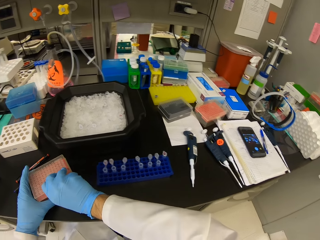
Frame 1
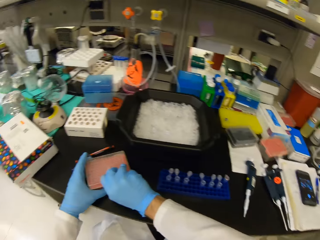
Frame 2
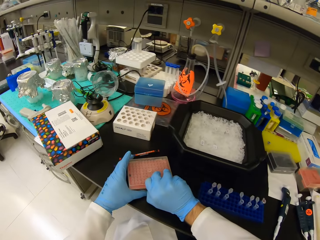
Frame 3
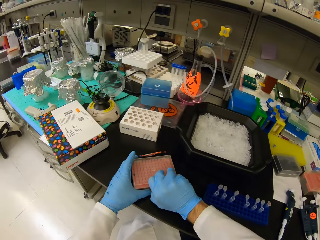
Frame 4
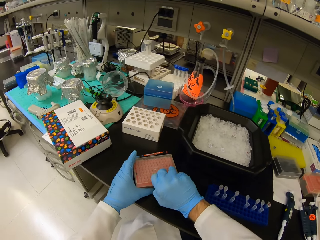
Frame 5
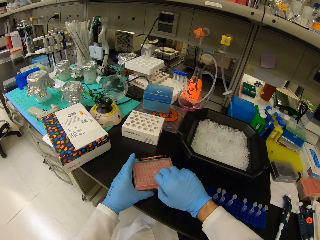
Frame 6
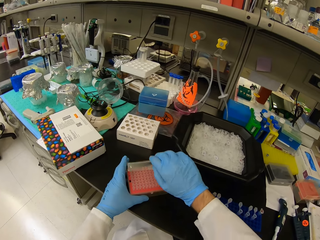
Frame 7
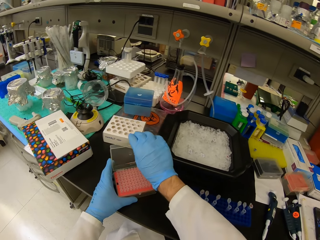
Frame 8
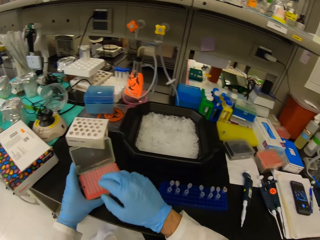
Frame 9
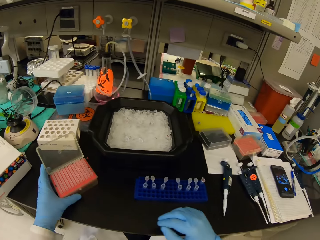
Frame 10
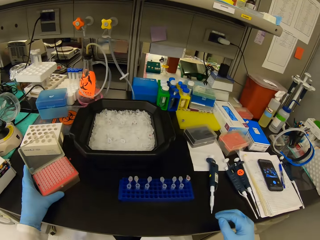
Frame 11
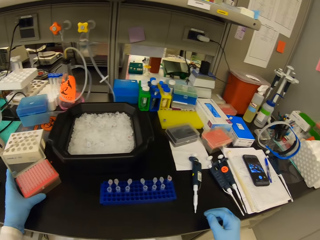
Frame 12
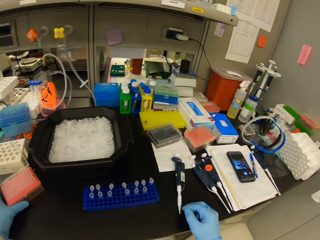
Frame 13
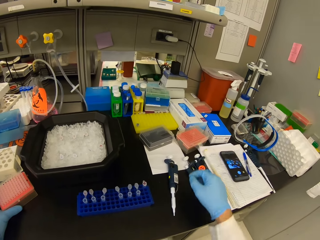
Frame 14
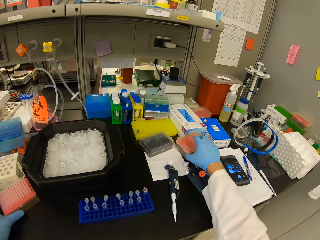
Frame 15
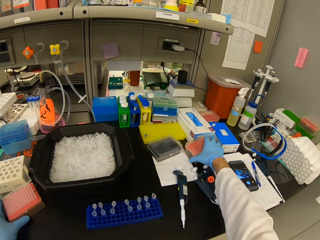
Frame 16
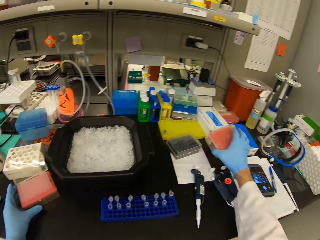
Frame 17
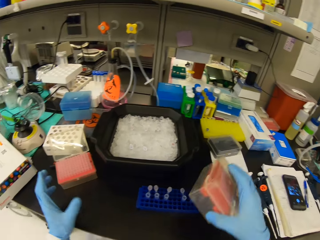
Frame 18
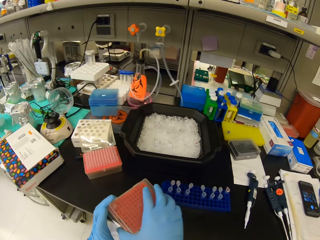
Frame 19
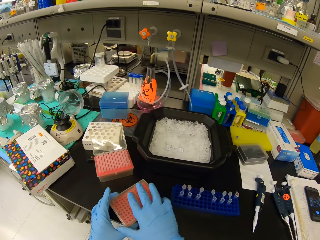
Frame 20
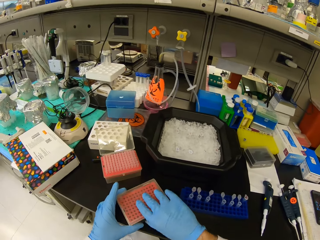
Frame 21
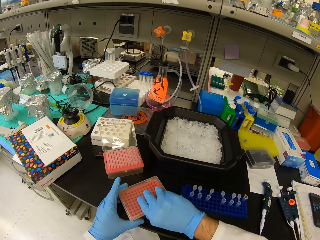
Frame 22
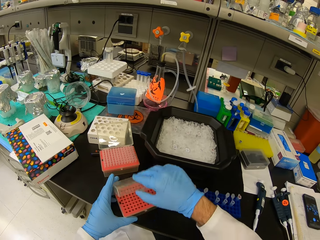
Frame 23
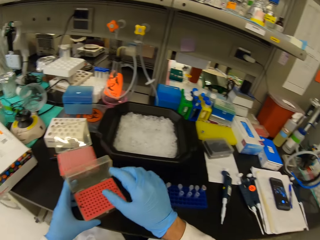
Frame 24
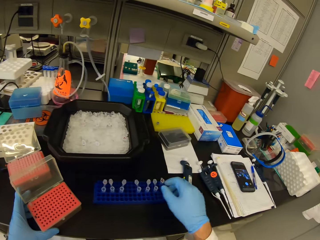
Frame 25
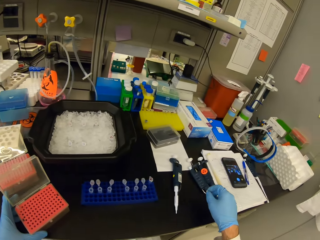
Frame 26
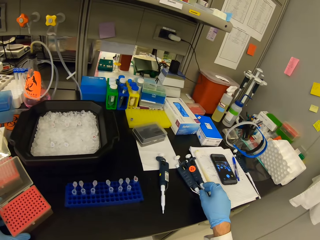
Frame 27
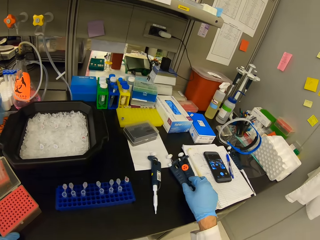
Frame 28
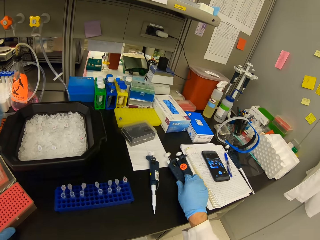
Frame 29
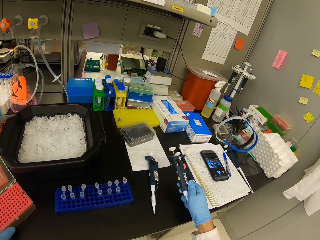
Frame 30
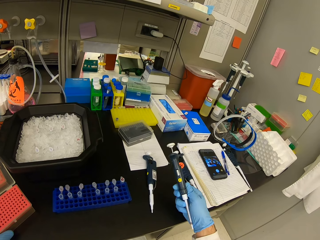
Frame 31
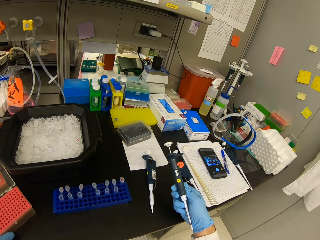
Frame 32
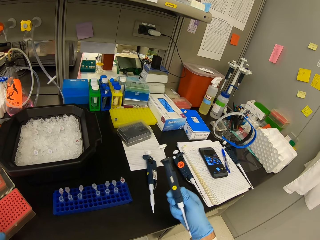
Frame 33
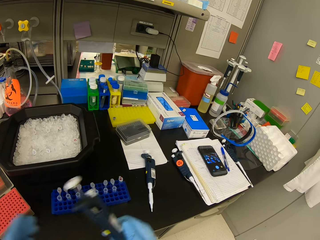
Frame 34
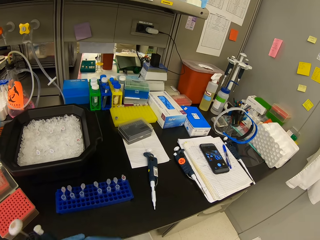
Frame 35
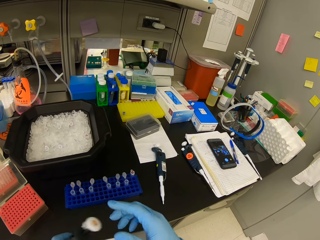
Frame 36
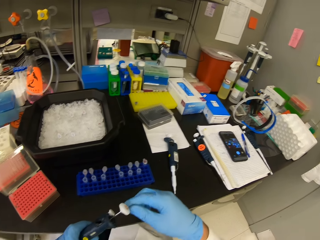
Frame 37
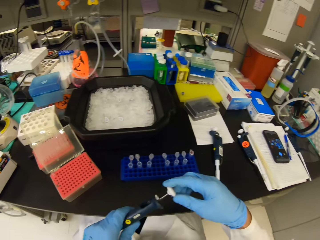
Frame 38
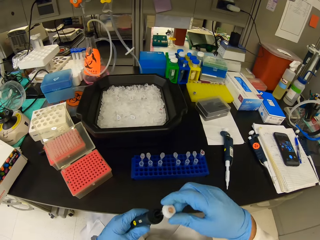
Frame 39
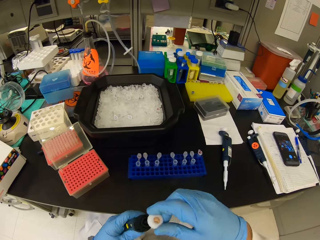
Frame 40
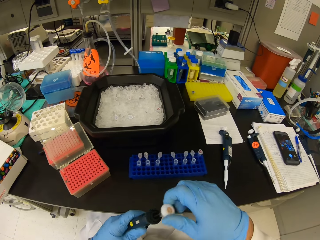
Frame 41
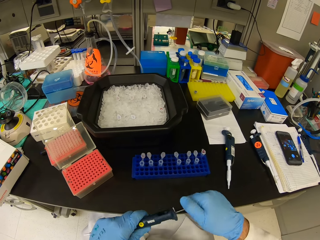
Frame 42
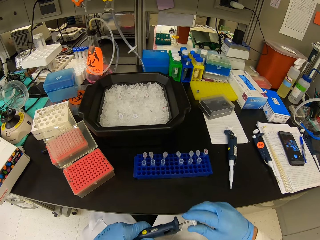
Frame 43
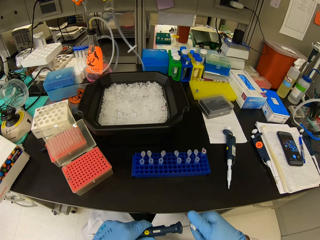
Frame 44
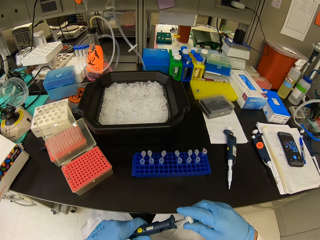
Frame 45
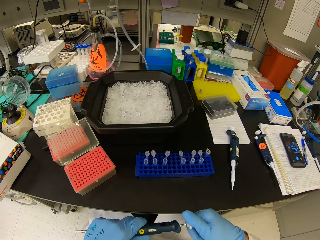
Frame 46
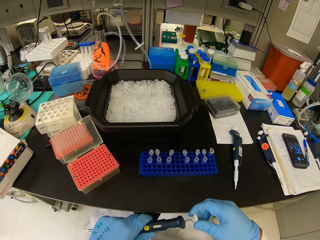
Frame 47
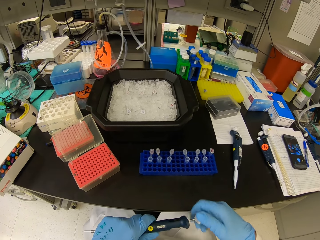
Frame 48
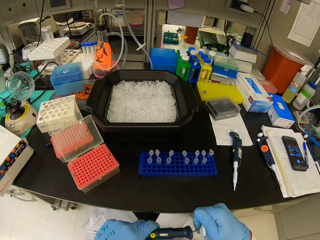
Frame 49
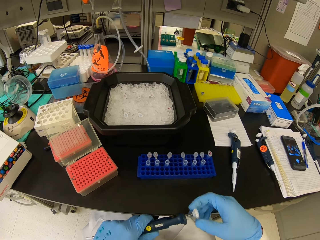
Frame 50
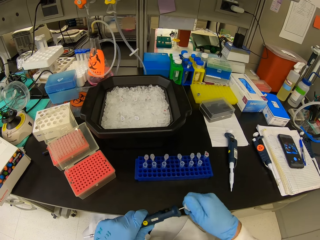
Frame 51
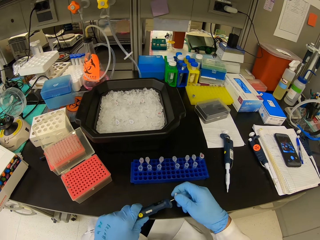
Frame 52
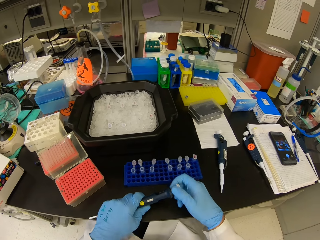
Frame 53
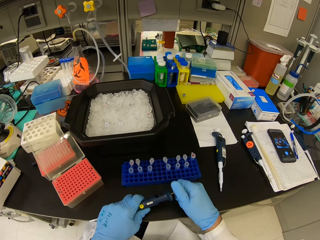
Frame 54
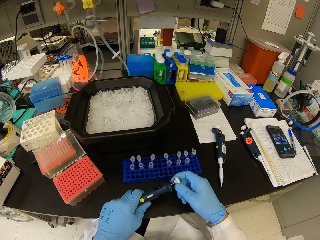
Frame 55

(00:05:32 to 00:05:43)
The camera wearer opens the plastic box. They pick up another plastic box. They open the plastic box. They check the syringe on the table. They pick up a micropipette. They rotate the syringe handle. They adjust the micropipette.

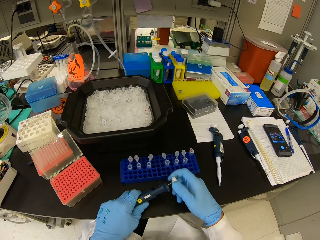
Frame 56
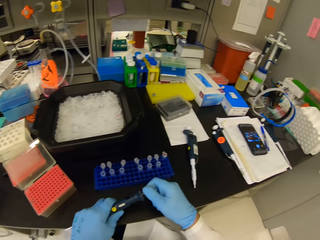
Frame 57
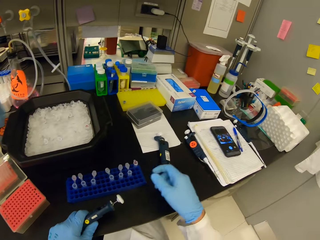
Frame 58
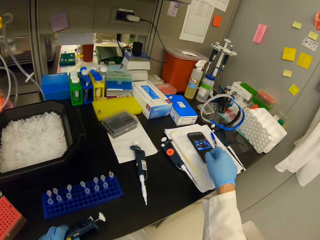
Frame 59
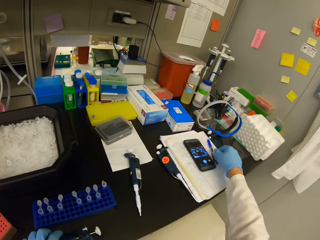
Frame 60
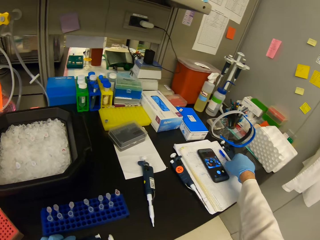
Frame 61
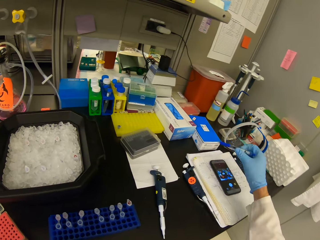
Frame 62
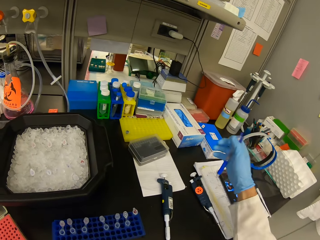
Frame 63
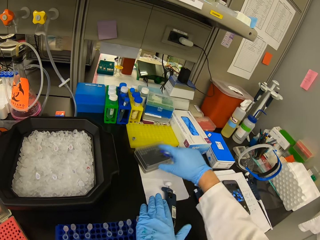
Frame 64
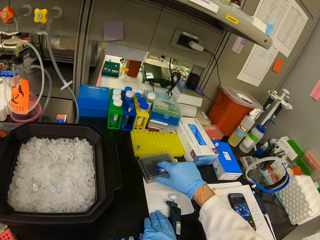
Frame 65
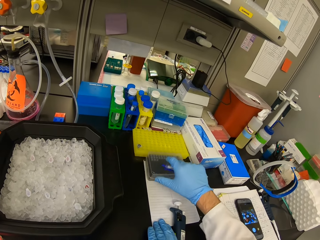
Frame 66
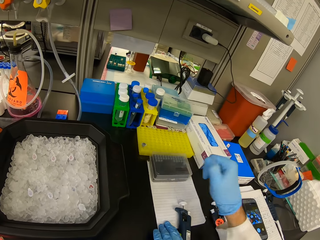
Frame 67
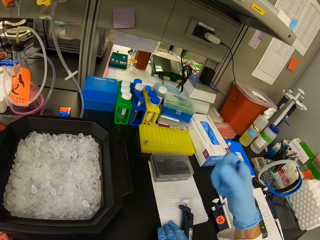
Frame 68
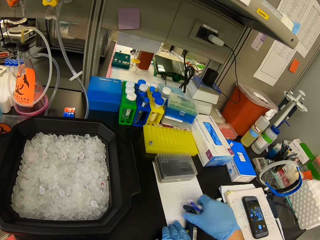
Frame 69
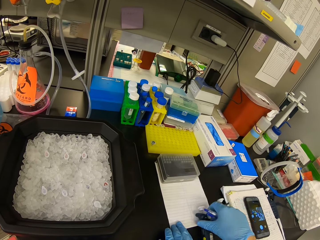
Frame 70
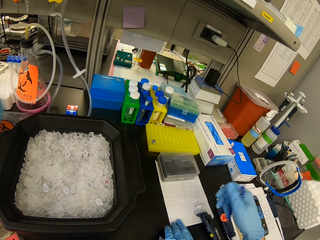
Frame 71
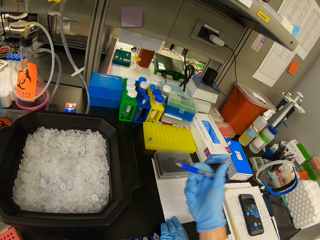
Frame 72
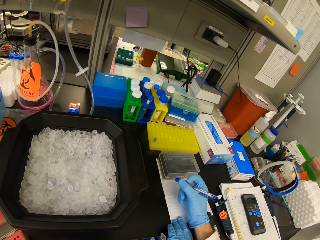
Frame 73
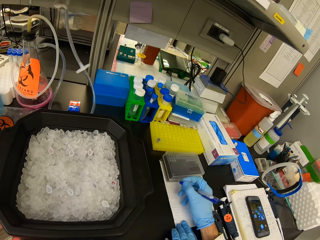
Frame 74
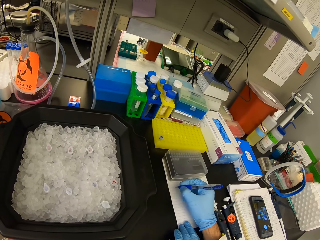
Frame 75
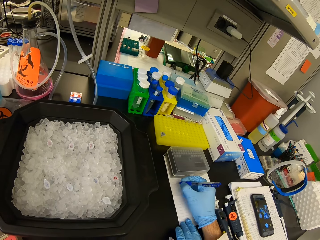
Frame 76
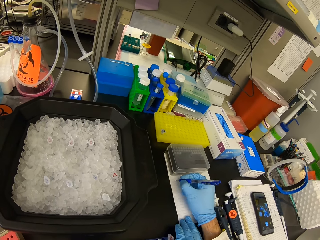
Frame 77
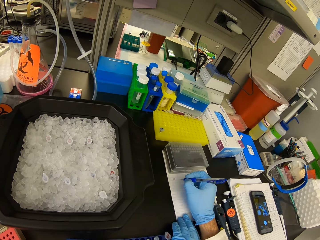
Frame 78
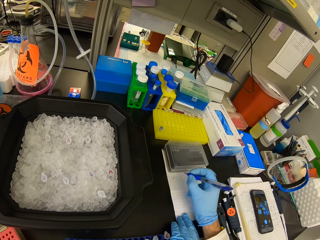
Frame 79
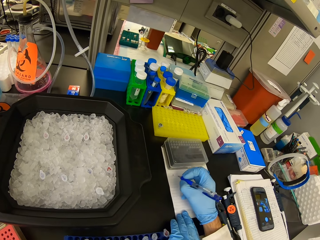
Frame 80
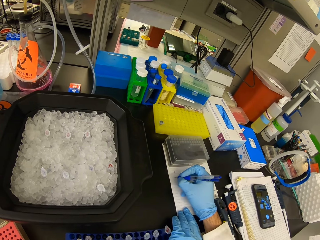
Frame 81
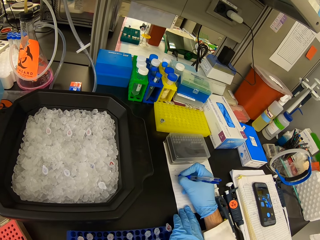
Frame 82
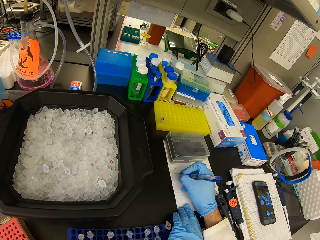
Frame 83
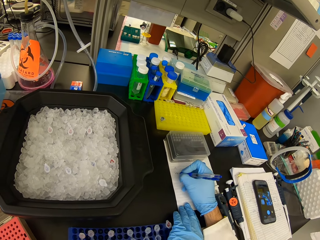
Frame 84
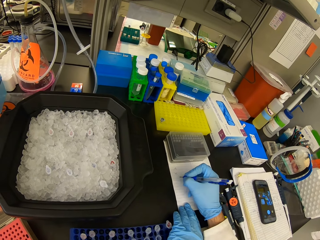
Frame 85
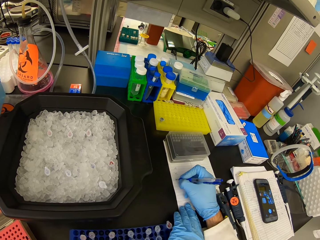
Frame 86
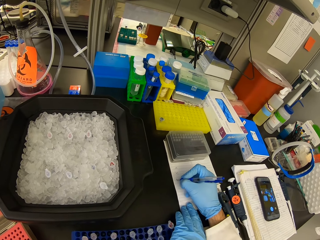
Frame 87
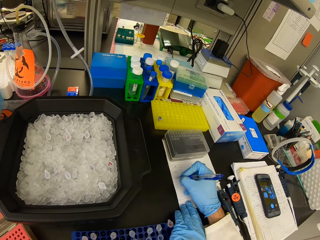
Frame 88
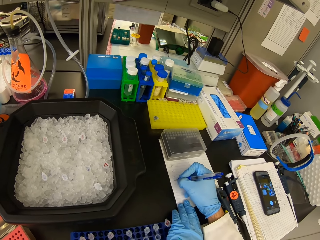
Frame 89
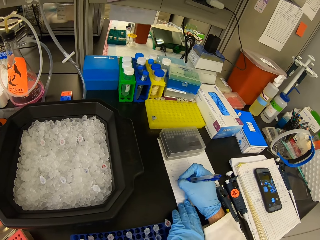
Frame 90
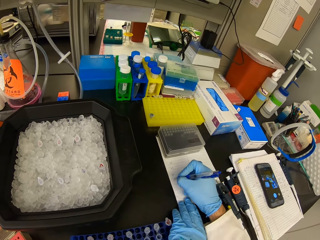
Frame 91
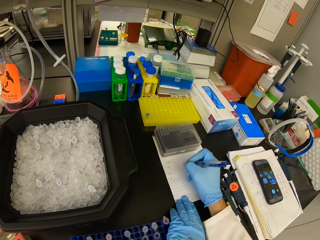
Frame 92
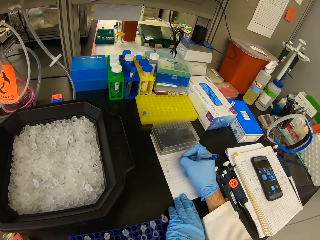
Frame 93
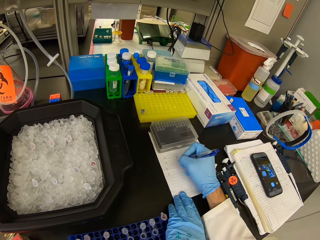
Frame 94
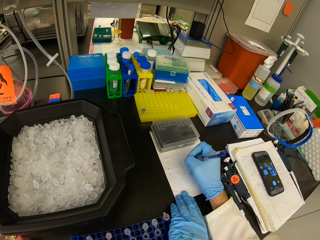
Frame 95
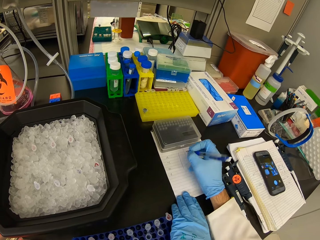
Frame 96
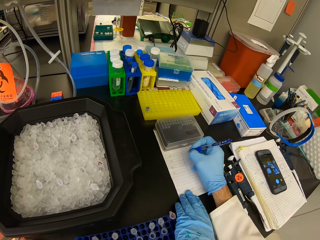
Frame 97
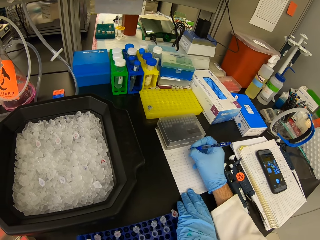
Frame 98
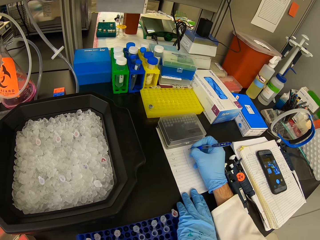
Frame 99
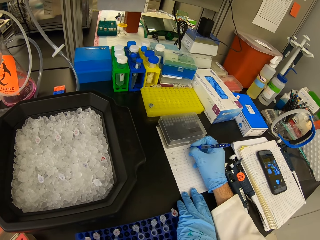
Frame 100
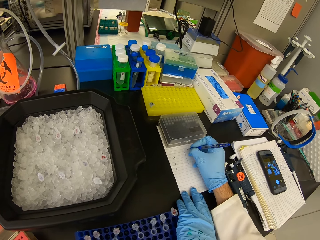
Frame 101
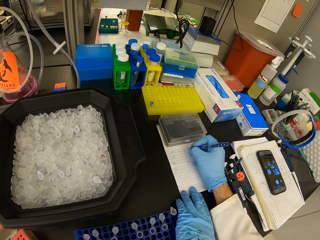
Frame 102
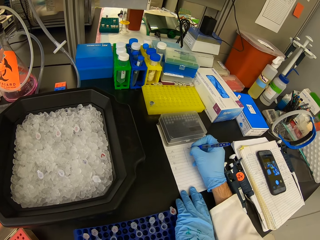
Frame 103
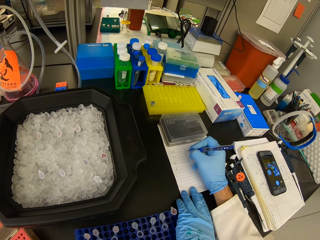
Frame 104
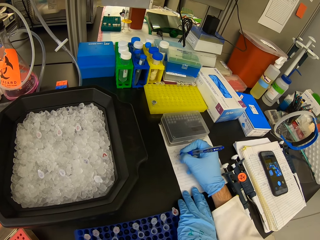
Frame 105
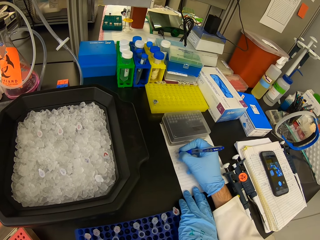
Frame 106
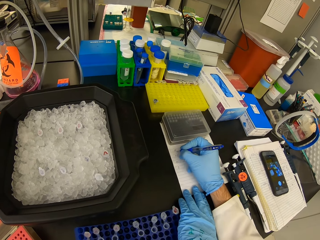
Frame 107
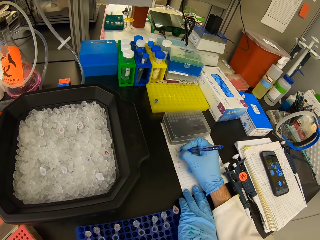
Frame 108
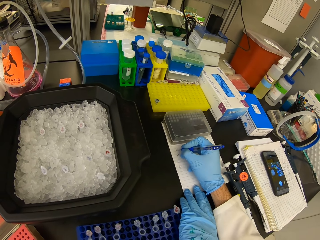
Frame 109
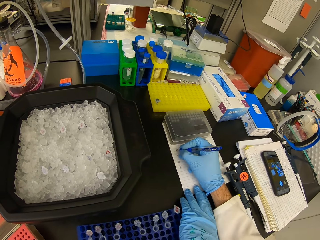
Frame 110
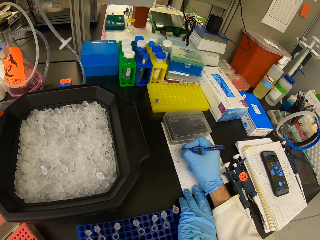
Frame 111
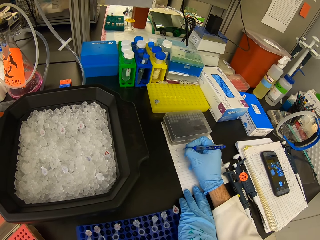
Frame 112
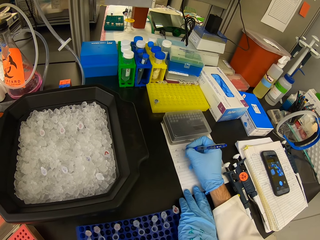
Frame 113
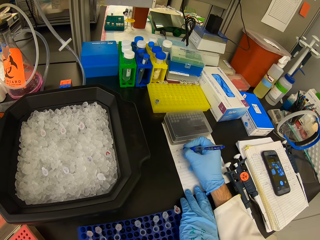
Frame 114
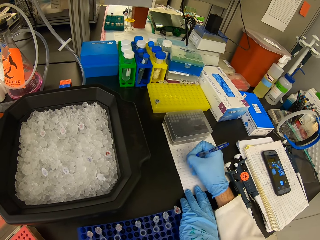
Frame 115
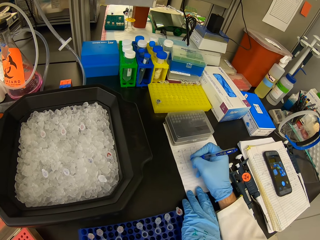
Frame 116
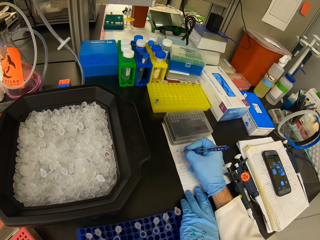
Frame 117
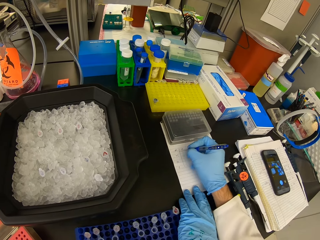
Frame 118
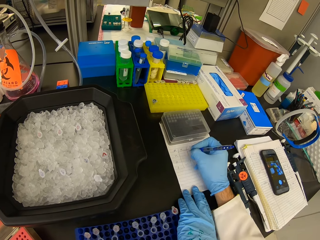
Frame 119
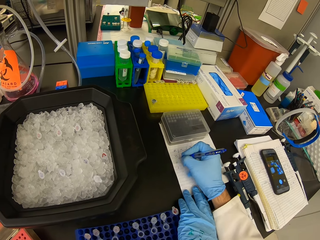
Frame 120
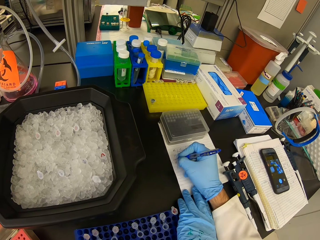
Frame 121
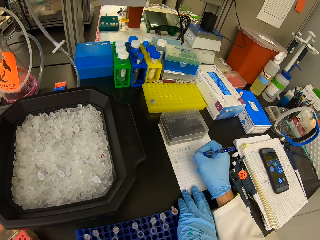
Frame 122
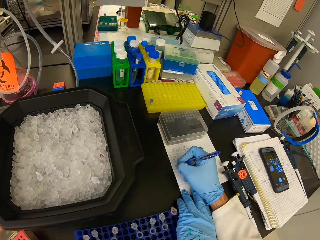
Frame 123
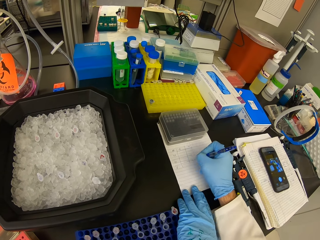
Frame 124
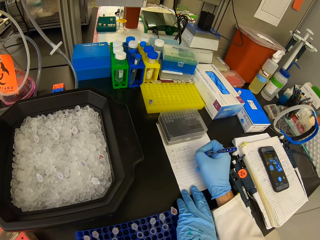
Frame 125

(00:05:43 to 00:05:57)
The camera wearer picks up a pen on the table. They slightly move the box on top of the book. They write on the book.
